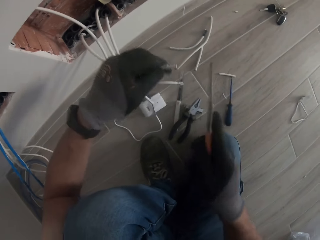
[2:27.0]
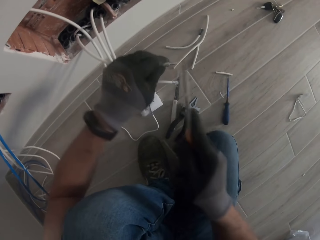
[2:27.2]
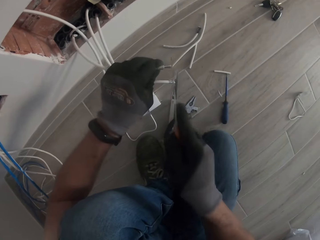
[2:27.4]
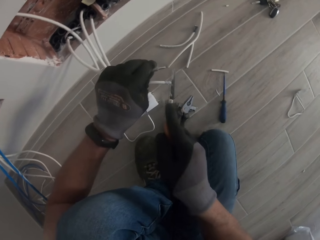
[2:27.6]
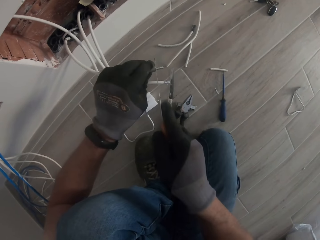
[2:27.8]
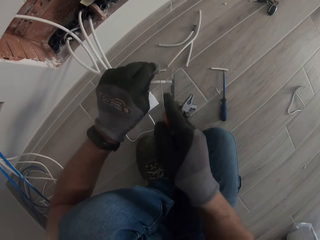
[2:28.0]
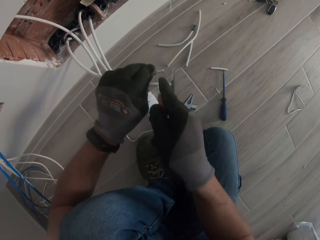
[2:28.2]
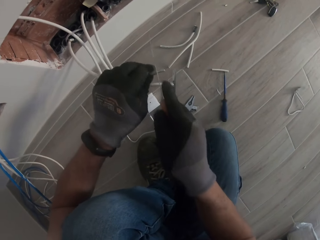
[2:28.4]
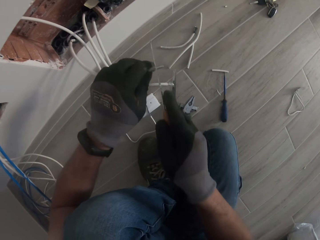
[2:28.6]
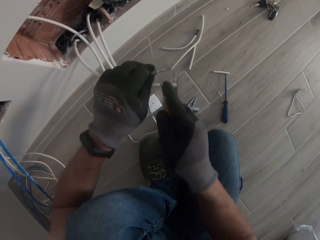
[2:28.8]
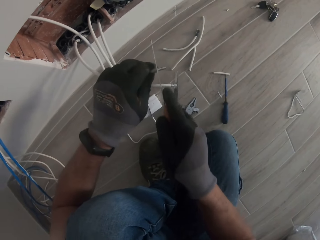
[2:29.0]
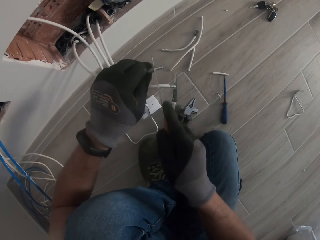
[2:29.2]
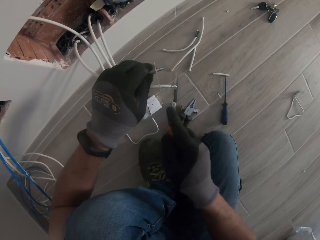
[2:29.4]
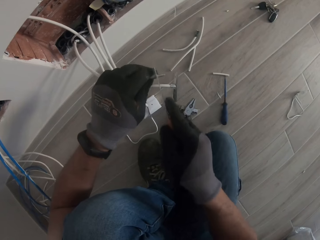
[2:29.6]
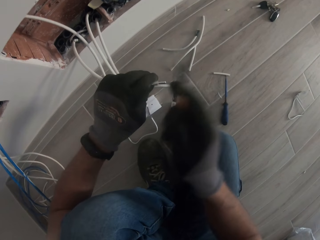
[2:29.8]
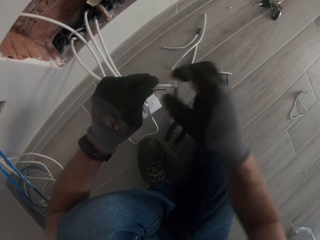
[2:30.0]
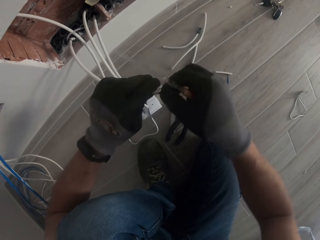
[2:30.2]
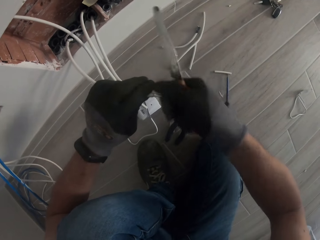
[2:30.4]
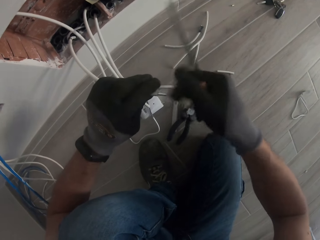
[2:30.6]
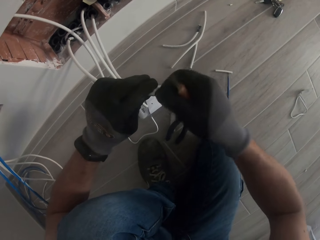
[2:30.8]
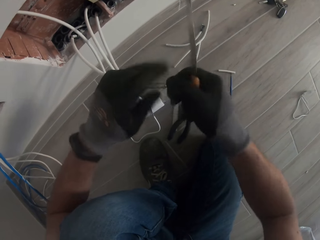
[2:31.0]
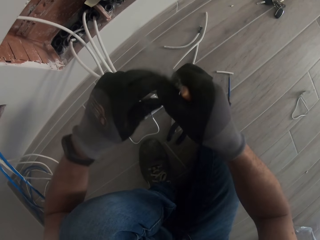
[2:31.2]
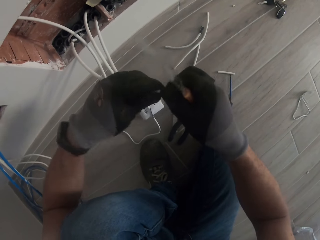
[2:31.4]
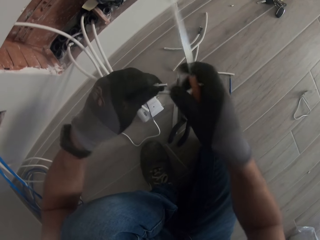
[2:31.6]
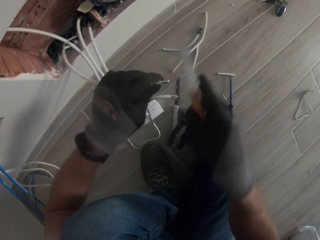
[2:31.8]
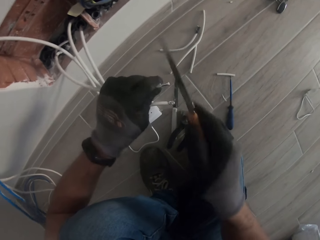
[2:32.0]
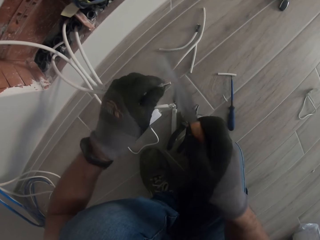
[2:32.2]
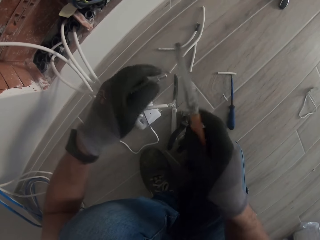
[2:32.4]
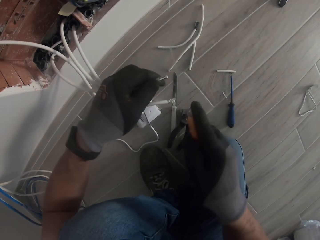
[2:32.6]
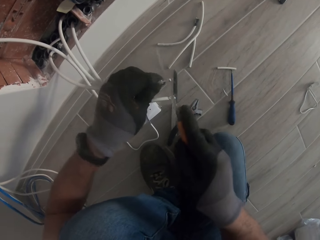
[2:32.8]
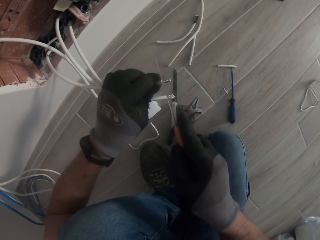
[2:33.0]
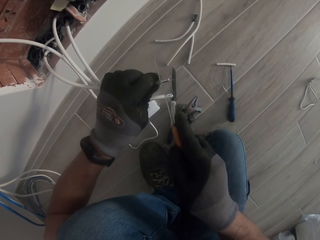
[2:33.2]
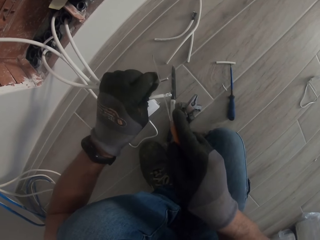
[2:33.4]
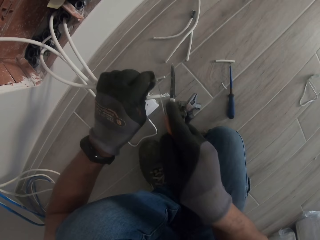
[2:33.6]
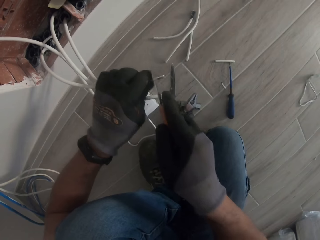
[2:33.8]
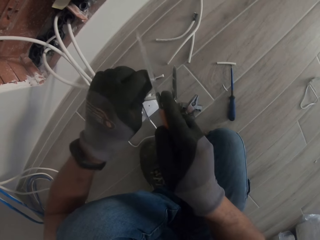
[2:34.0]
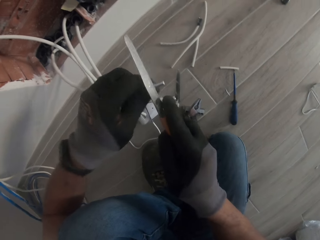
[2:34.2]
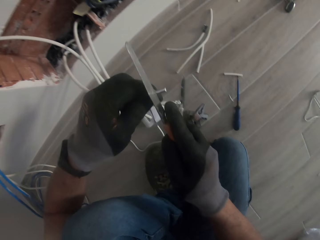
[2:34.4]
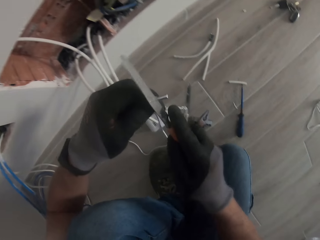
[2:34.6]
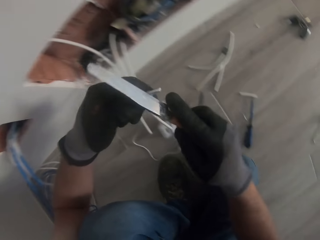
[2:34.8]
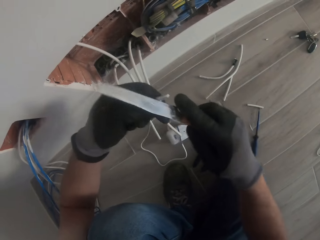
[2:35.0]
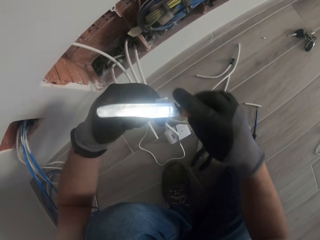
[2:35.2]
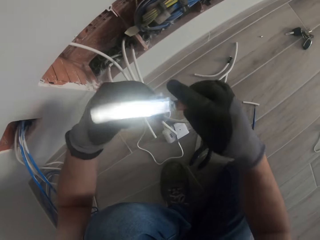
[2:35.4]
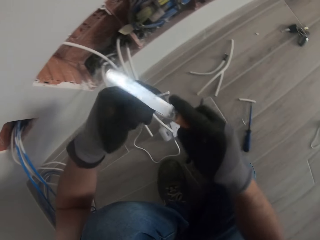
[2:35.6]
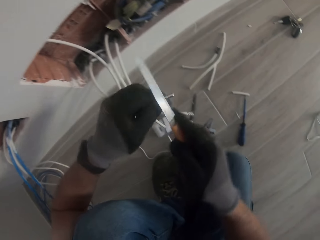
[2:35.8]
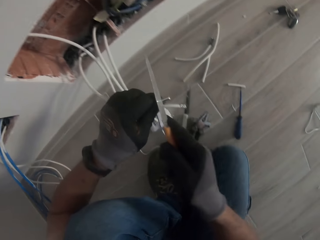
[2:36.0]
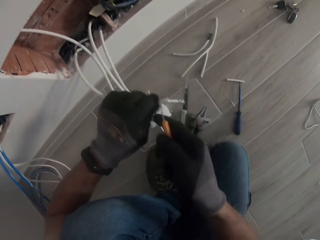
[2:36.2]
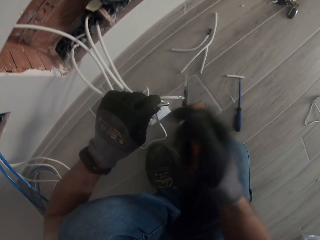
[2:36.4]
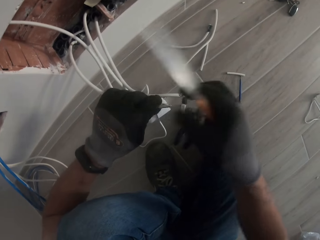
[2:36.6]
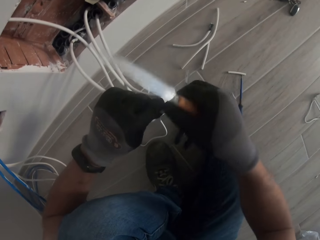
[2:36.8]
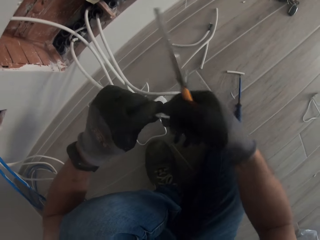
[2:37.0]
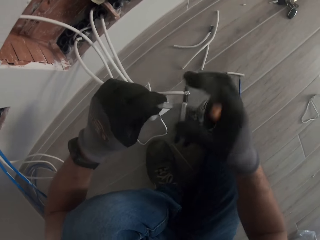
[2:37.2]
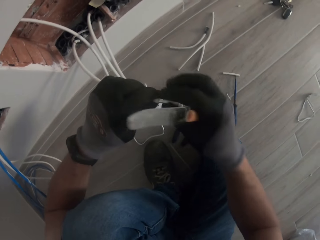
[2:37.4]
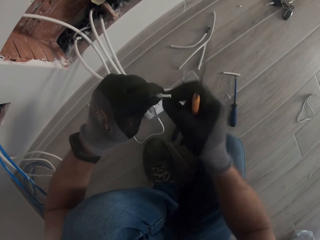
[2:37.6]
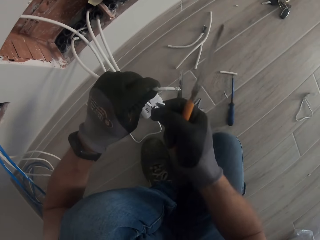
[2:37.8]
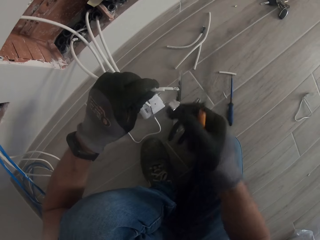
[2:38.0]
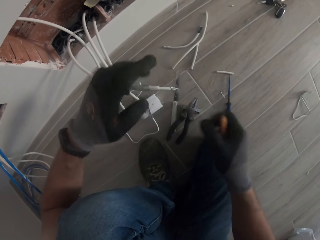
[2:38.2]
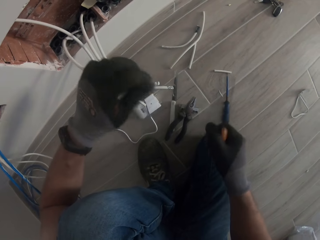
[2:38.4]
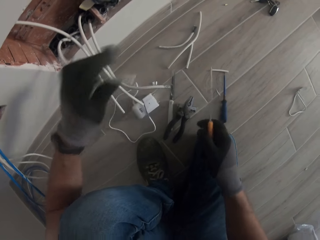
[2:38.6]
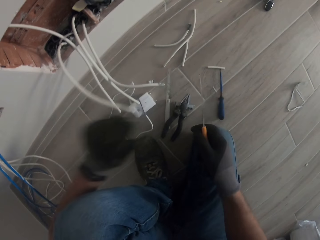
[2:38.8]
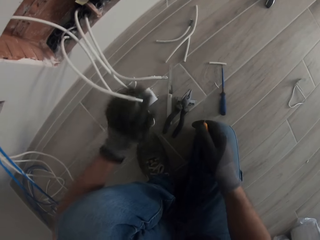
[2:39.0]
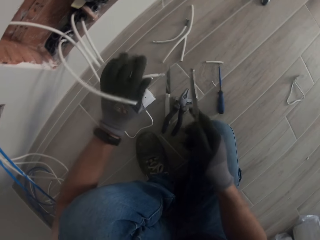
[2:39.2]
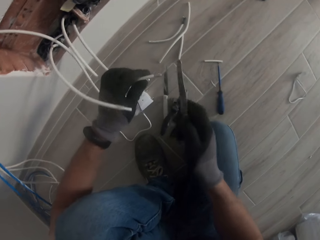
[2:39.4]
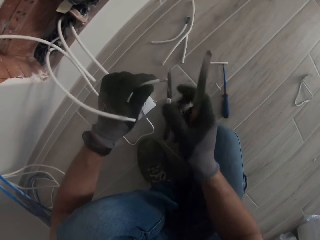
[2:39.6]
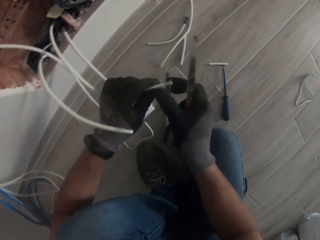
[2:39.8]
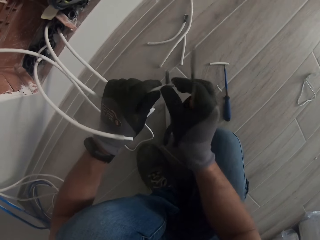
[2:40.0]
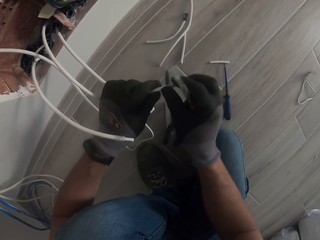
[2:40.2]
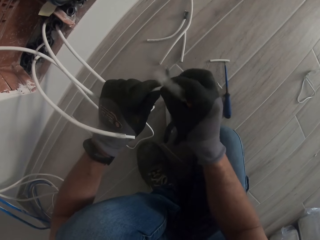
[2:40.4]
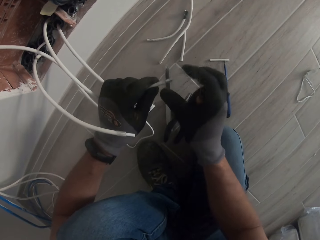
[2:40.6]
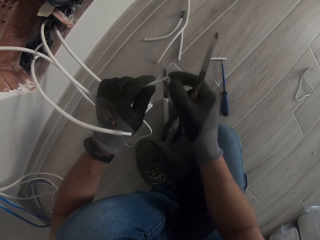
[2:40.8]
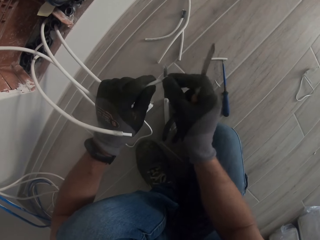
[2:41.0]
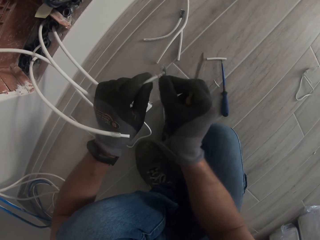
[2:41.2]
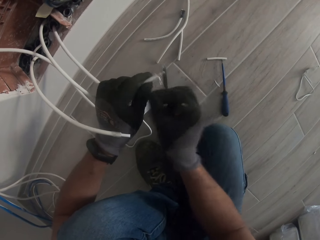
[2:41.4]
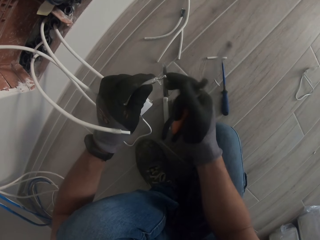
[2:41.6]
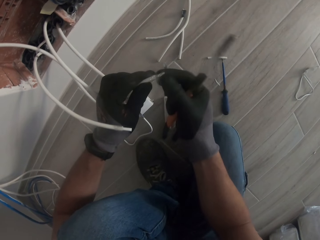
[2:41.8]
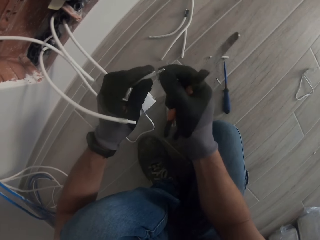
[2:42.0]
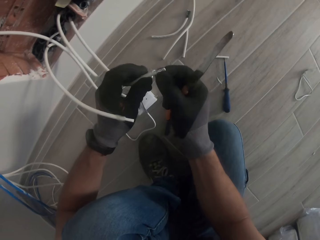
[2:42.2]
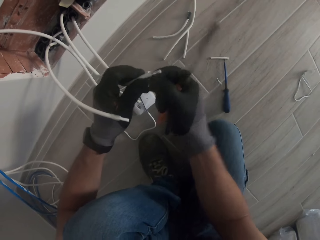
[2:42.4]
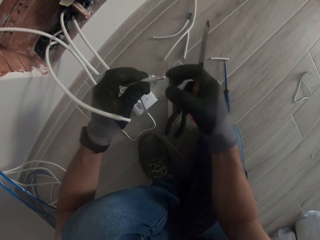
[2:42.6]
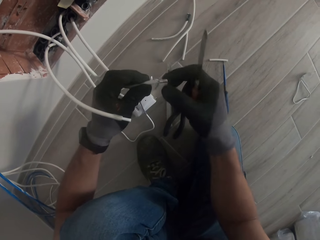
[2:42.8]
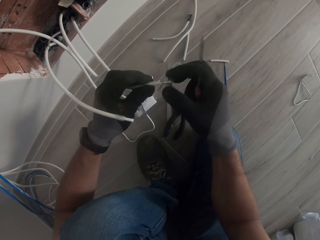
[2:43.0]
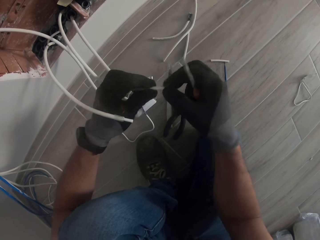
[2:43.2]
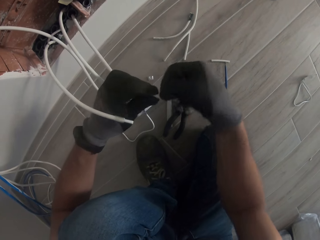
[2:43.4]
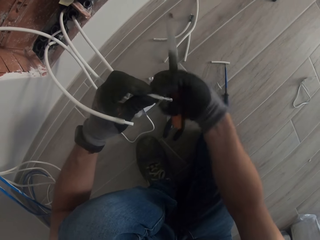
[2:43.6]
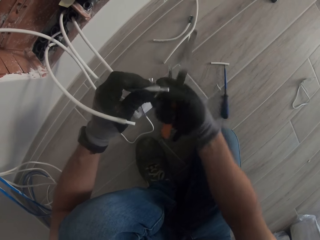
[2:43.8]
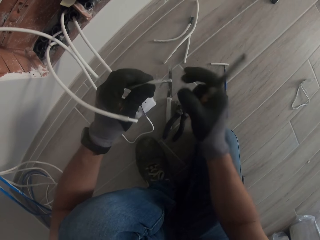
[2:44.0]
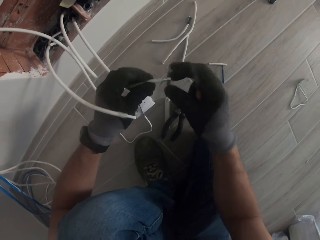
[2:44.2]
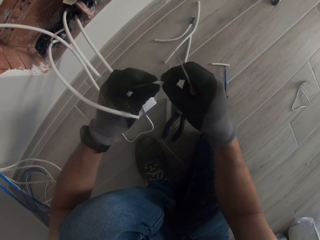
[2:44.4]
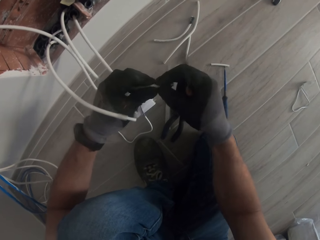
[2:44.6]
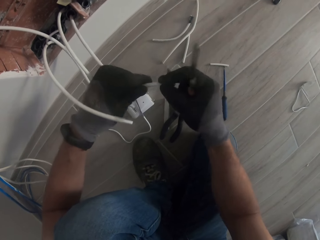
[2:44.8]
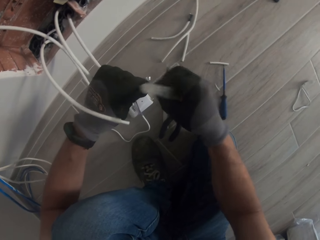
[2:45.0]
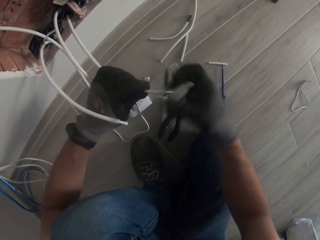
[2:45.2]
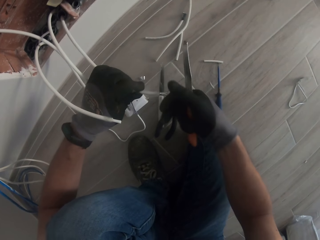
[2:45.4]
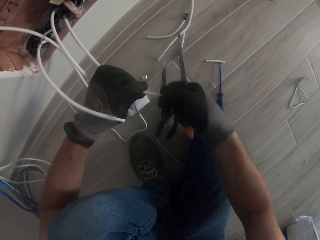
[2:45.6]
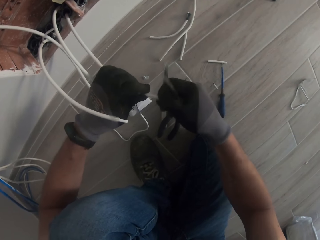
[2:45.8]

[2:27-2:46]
The camera wearer cuts off the wire with the knife. They remove the cover foil. They pick up another cable. They wipe the cable.

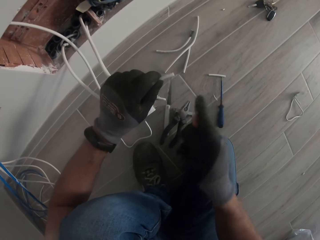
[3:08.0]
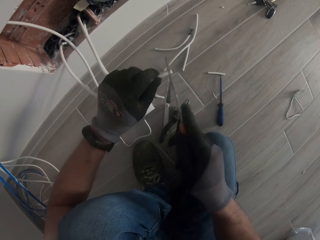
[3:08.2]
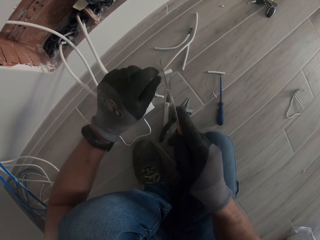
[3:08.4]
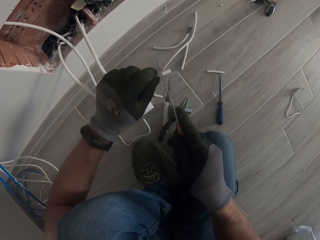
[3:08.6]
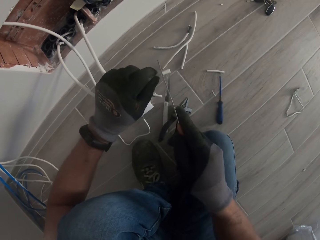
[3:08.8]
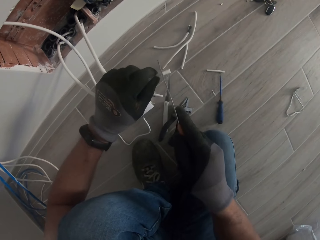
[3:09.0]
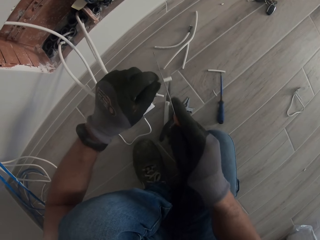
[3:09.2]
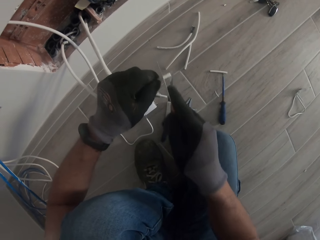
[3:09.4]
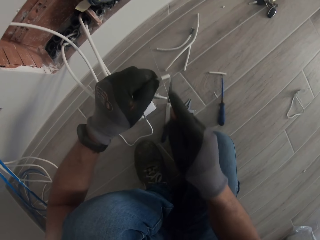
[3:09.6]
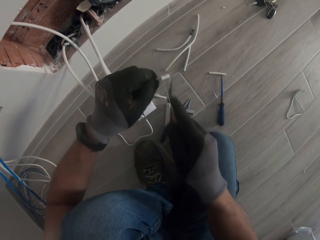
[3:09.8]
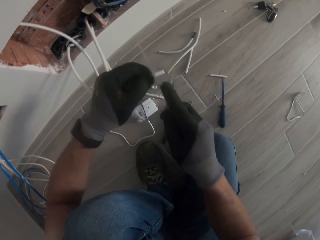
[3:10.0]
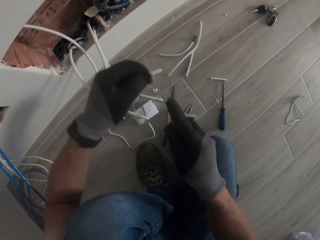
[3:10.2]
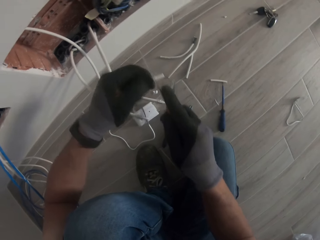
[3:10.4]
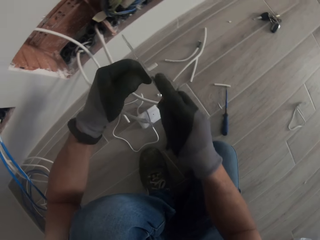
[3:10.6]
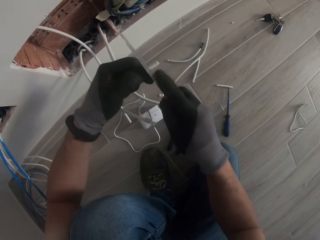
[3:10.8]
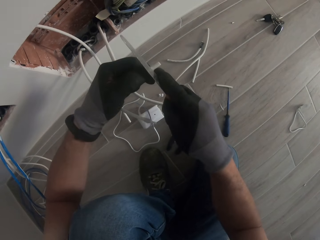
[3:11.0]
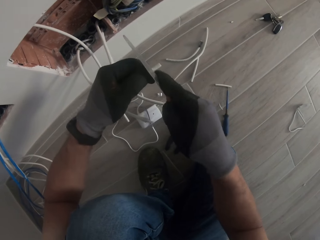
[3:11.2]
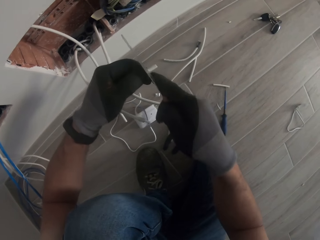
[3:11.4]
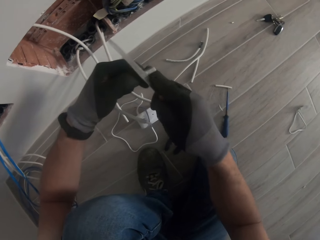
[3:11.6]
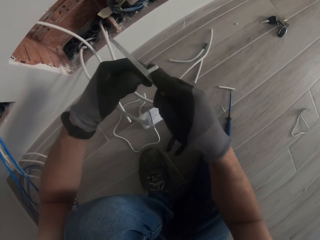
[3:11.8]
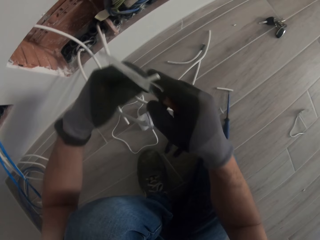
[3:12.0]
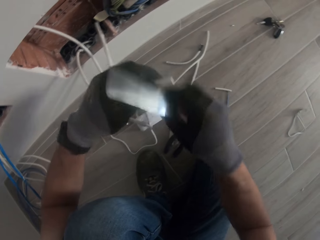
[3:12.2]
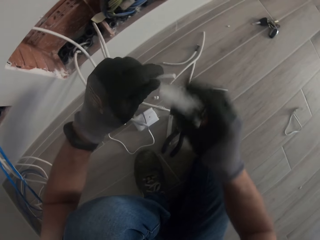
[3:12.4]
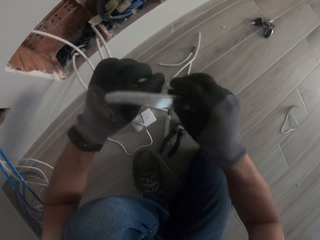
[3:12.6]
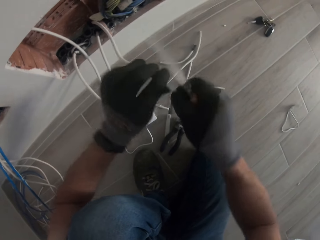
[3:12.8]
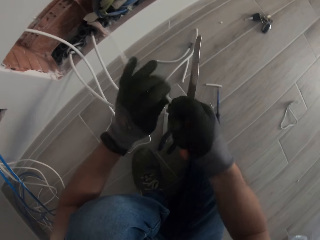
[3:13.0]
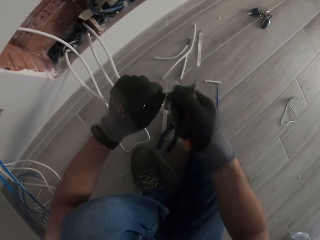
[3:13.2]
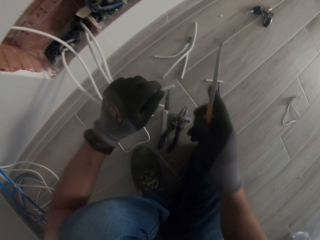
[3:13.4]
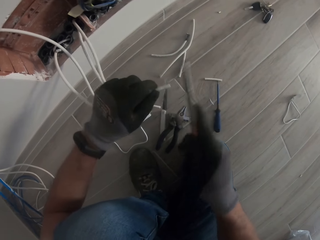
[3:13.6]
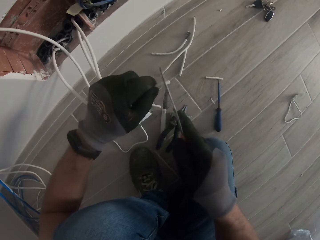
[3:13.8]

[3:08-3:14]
The camera wearer cuts off the wire with a knife.
